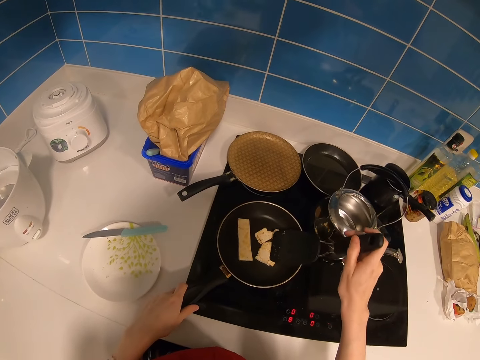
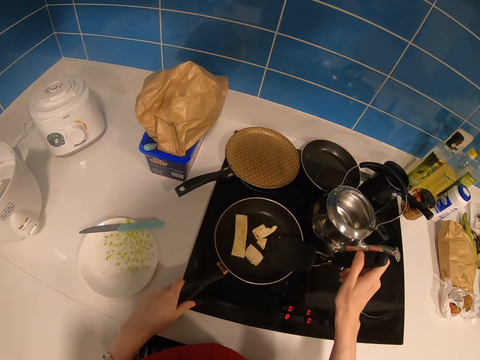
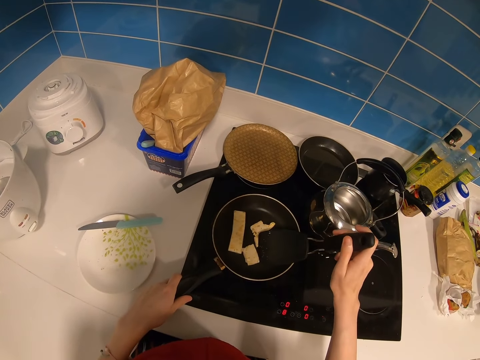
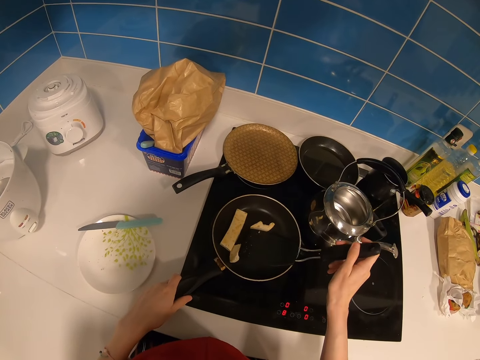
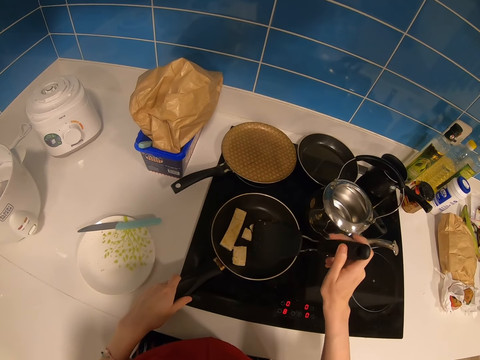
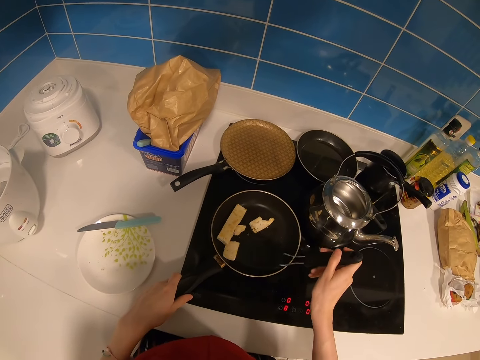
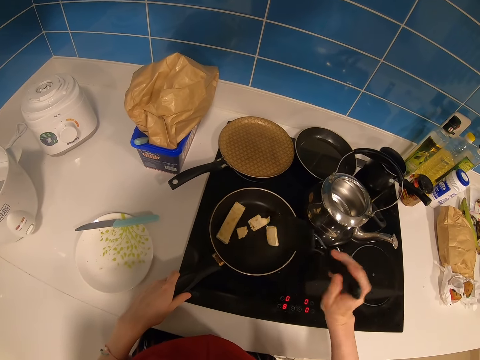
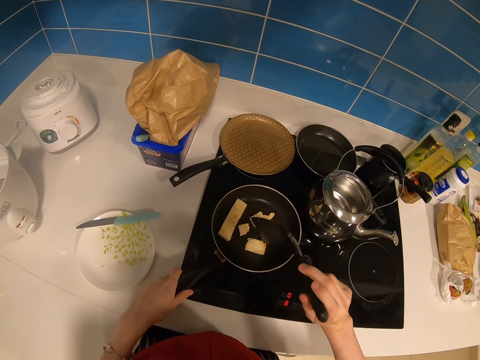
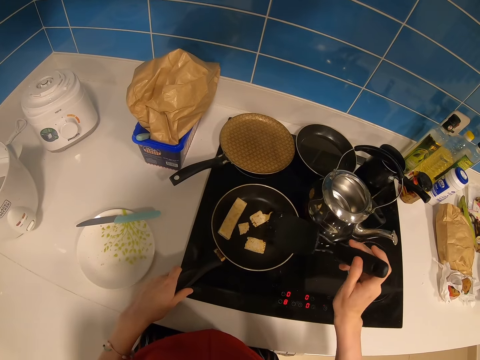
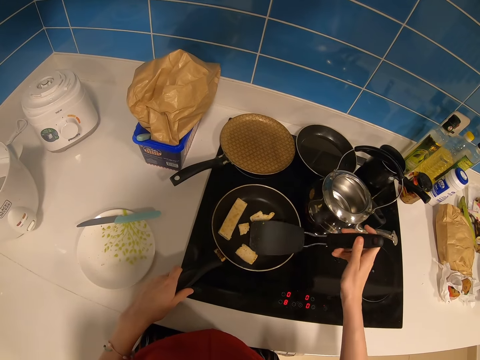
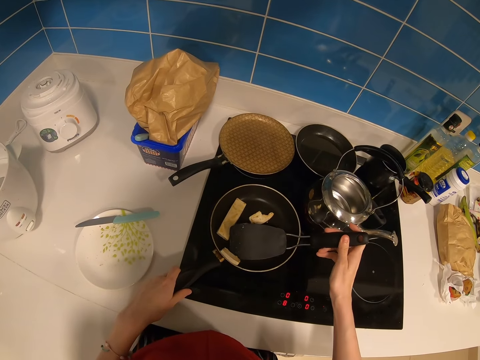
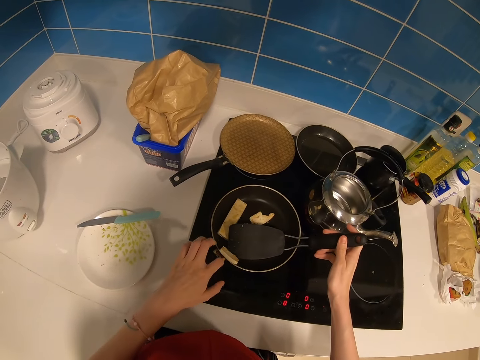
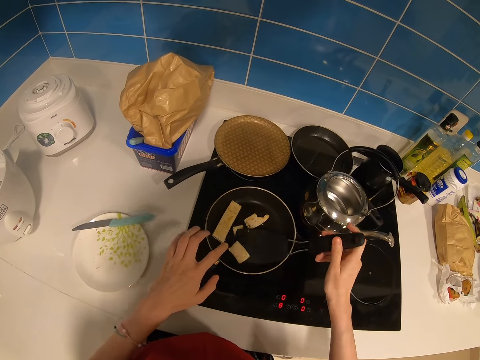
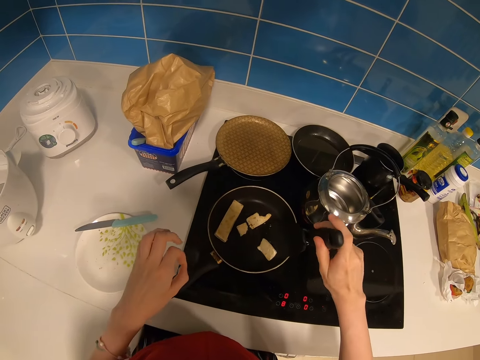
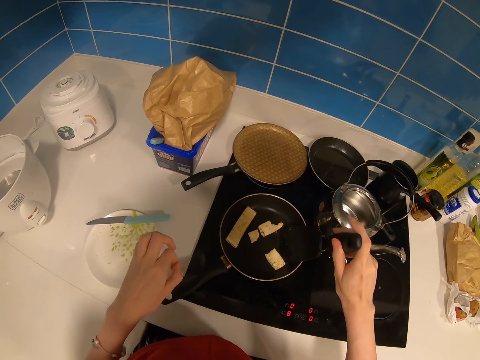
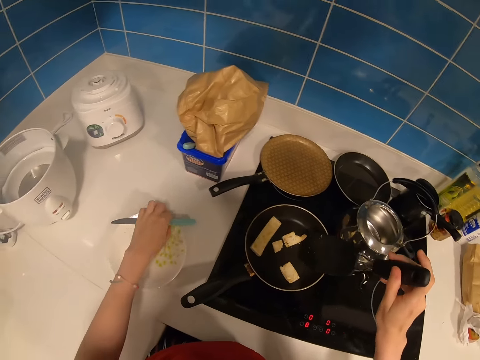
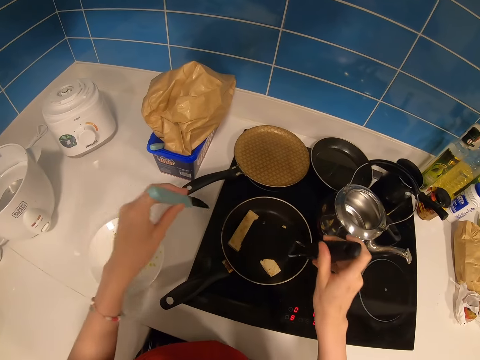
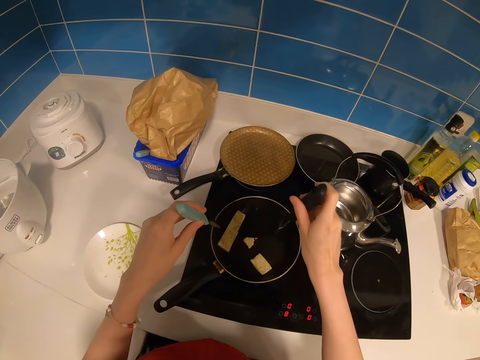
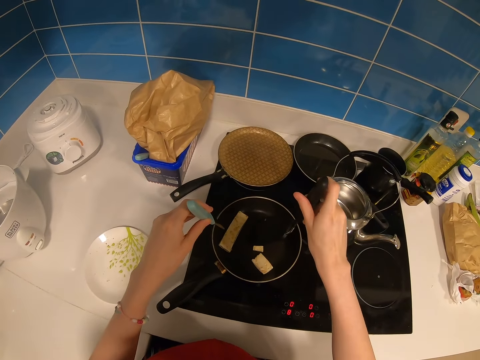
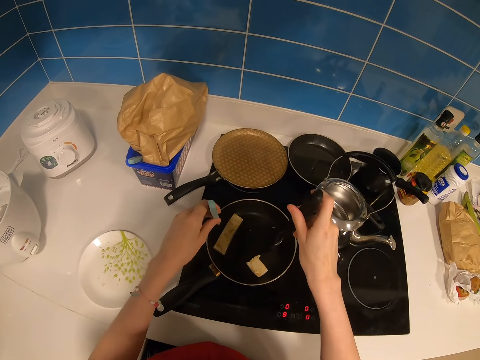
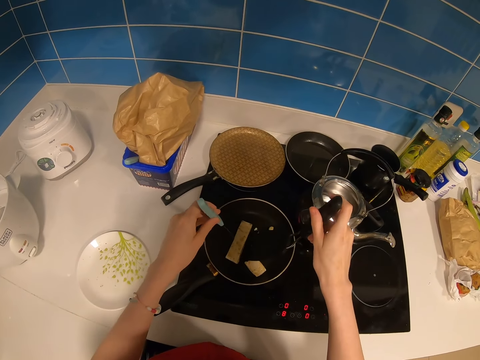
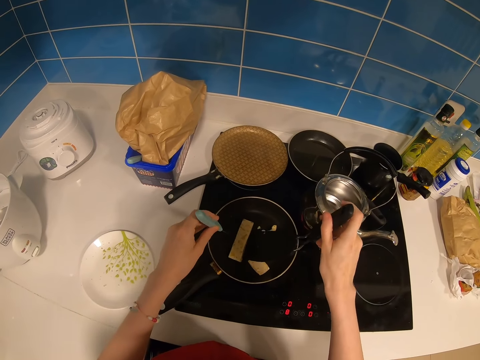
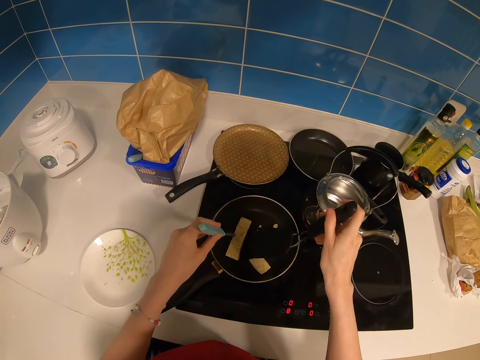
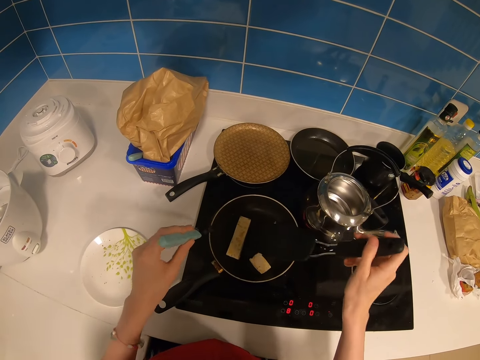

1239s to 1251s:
The camera wearer moves the food. They pick up the food. They drop the food. They pick up the food. They push the food. They drop the food. They pick up a knife. They move the food. They adjust the dough piece with the spatula and the knife. They pick up the food.

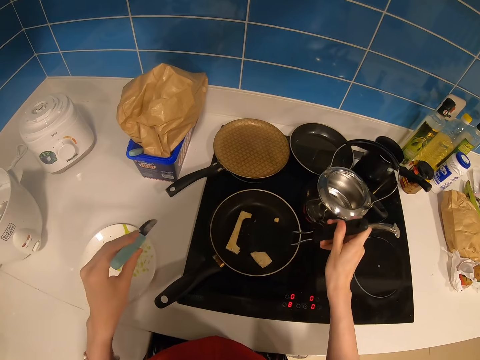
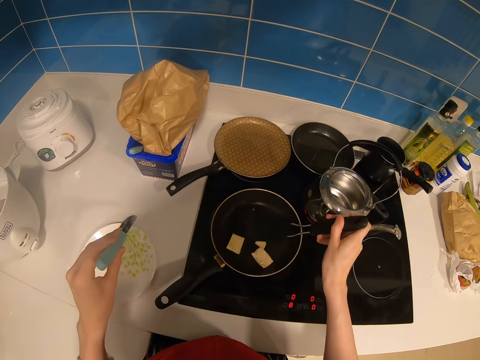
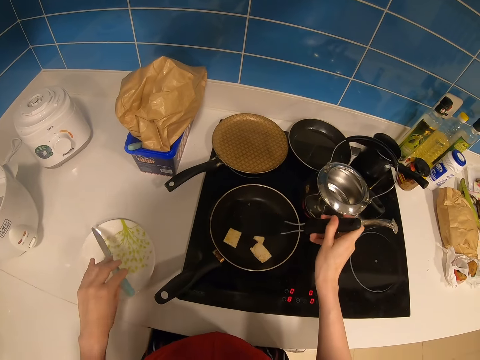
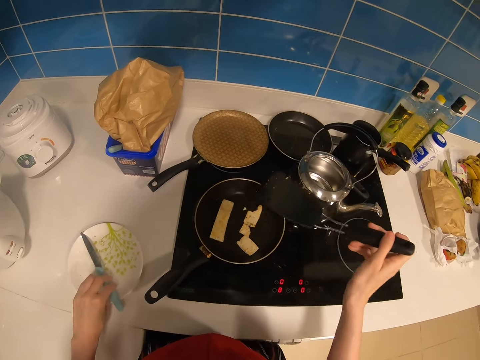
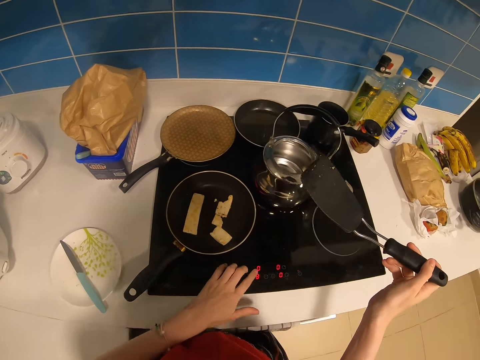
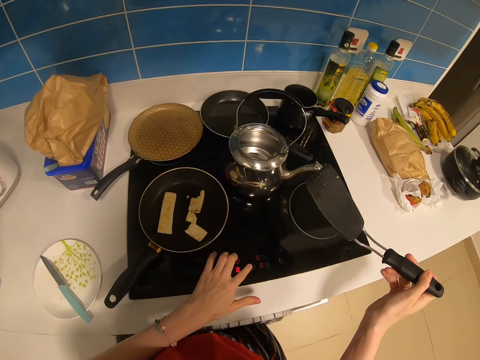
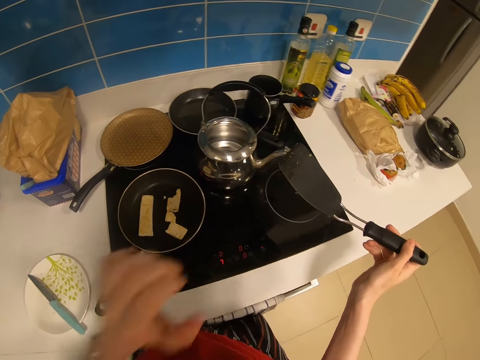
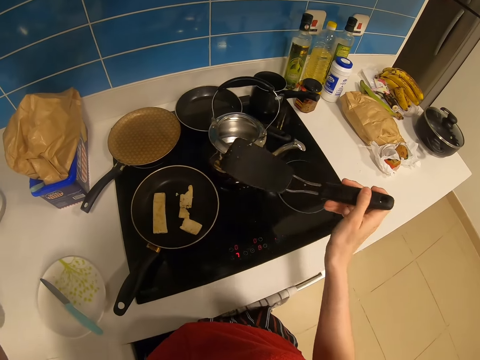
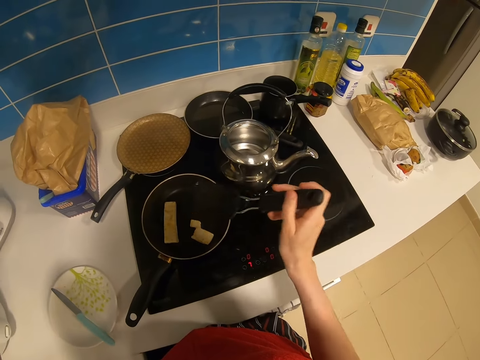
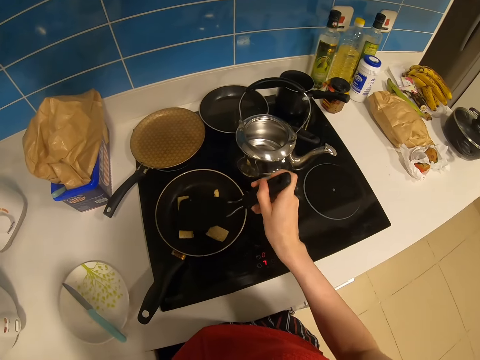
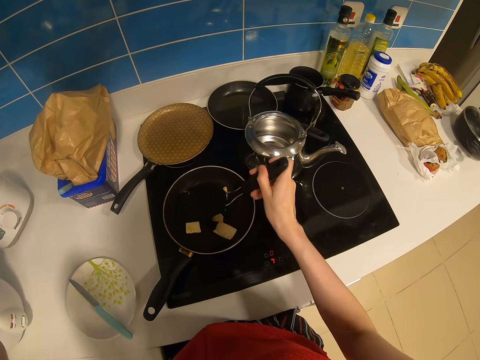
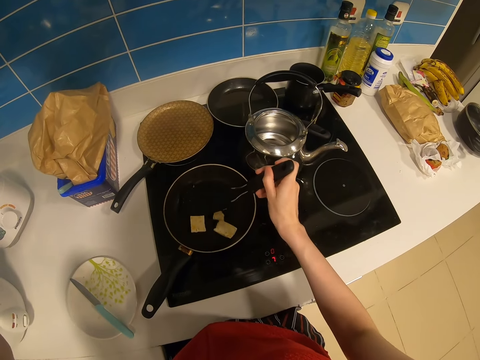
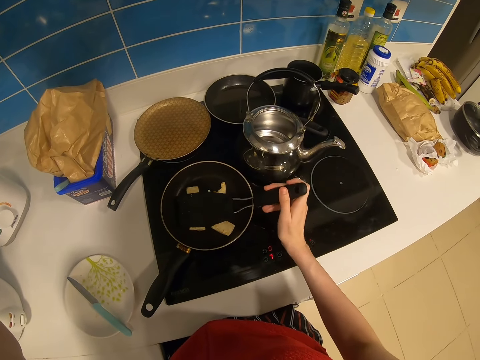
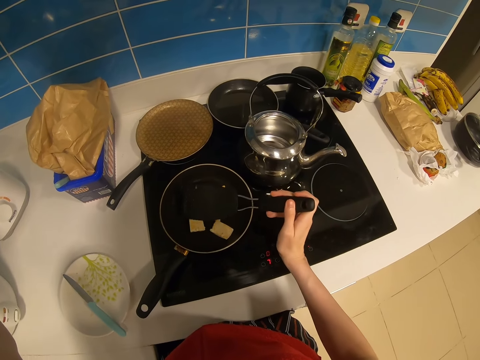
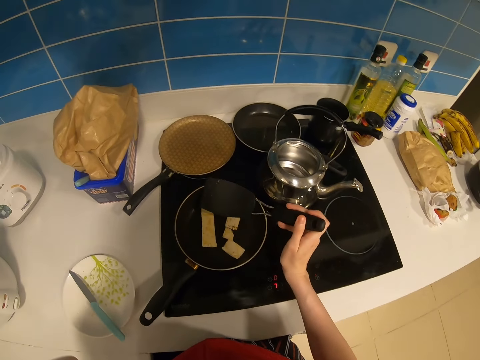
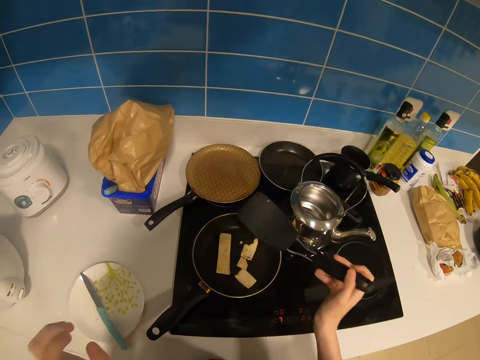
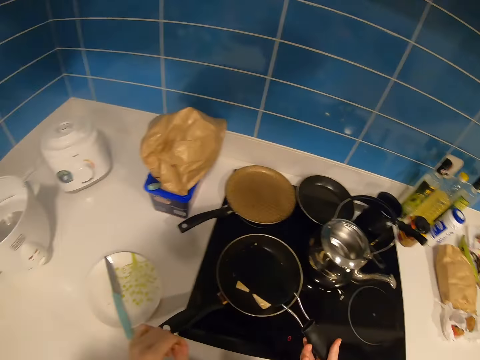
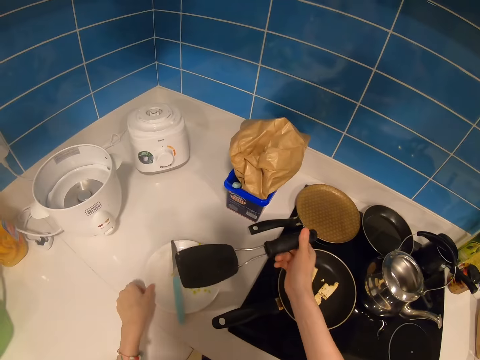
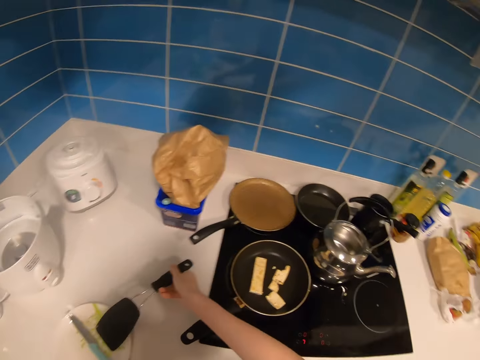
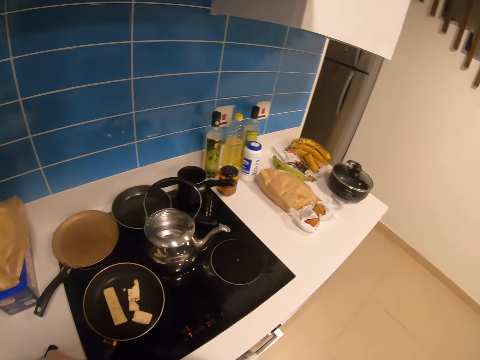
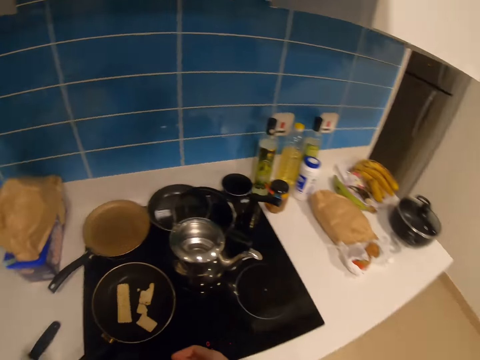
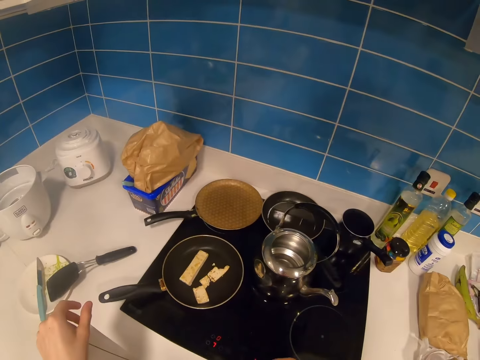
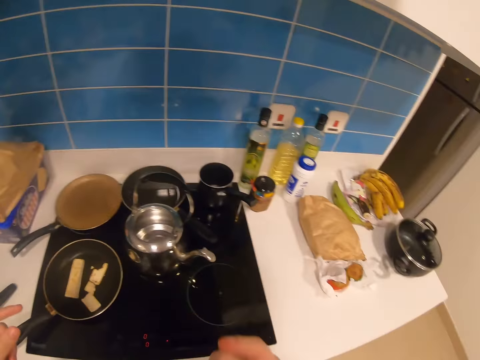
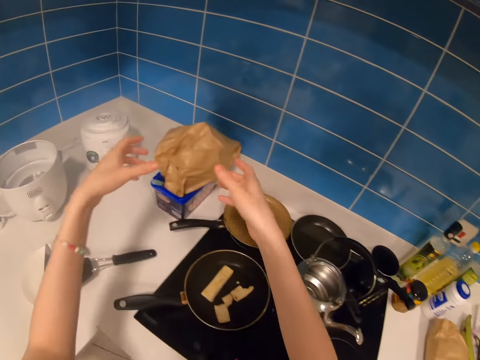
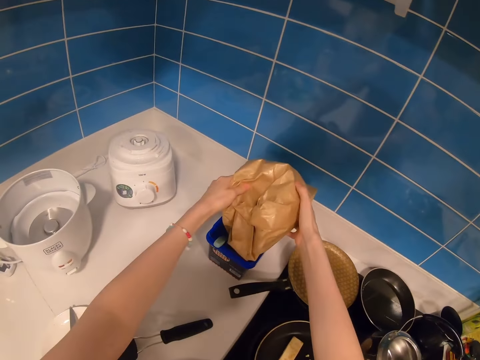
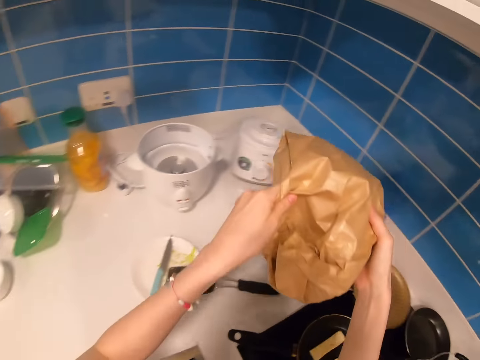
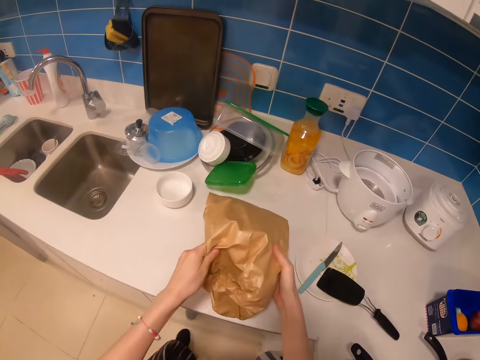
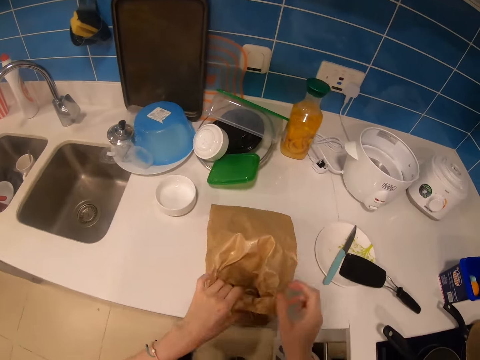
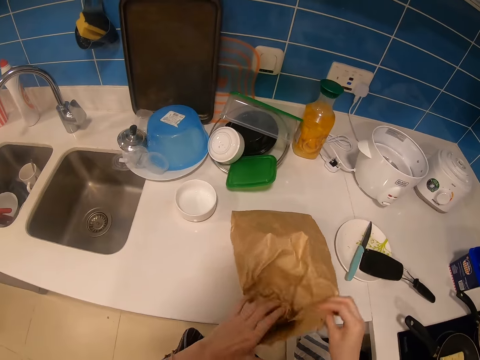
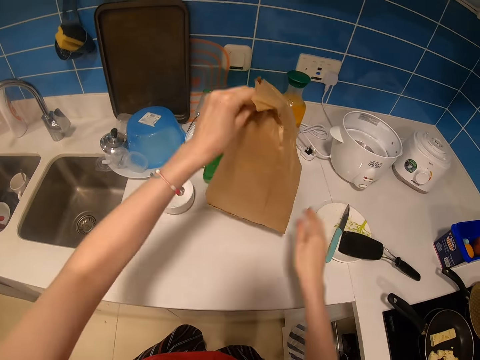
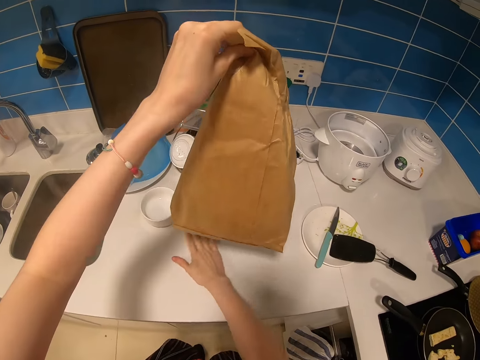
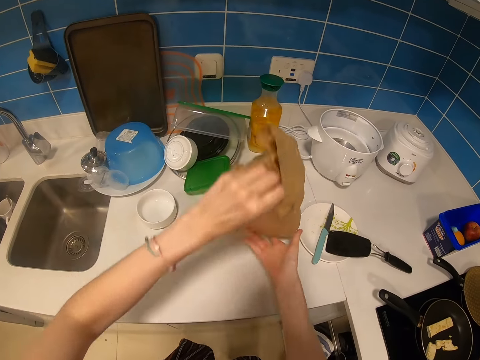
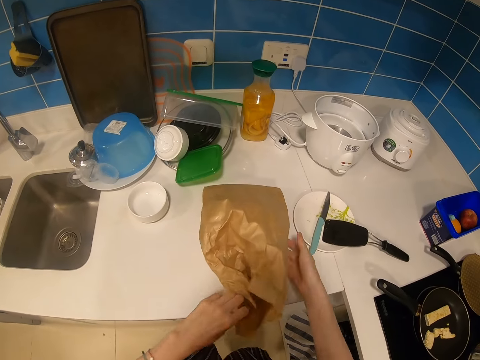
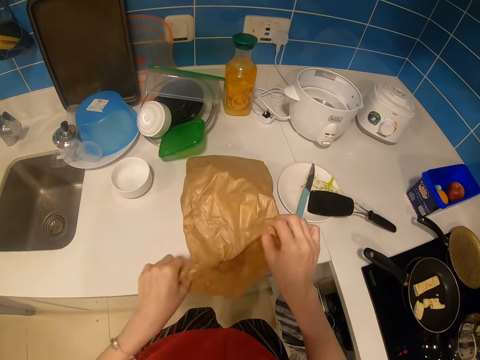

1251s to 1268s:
The camera wearer presses the food. They put the knife in a plate. They adjust the cooker plate, operate the cooker. They adjust the dough pieces with the spatula. They press the food. They move the plate. They put the spatula in the plate. They pick up a packet or bag. They put the packet on the kitchen counter. They adjust the packet. They open the bag, lift the bag. They wipe the kitchen counter. They adjust the packet. They hold the bag. They open the bag.
